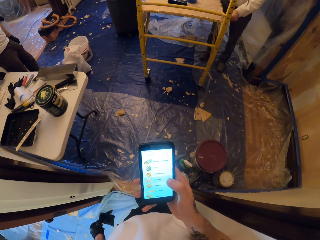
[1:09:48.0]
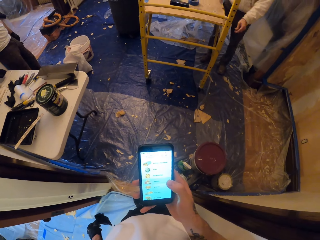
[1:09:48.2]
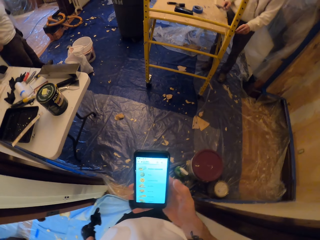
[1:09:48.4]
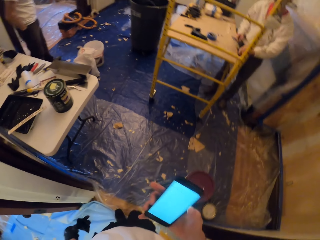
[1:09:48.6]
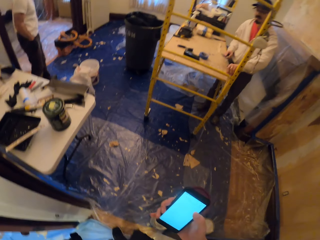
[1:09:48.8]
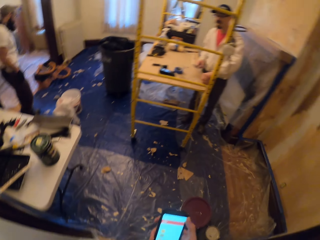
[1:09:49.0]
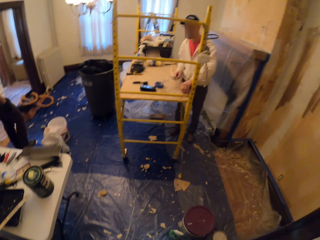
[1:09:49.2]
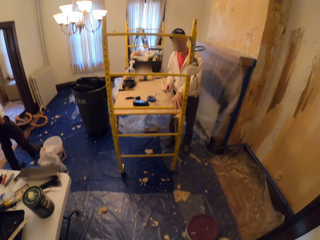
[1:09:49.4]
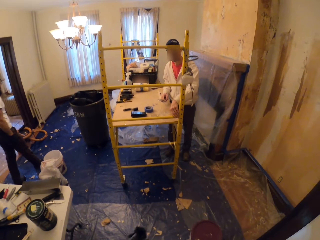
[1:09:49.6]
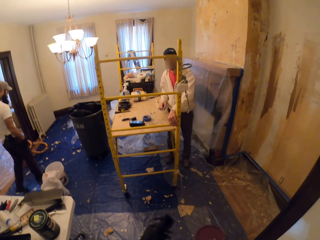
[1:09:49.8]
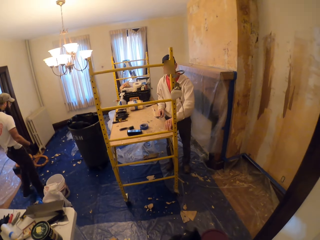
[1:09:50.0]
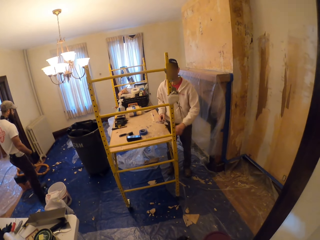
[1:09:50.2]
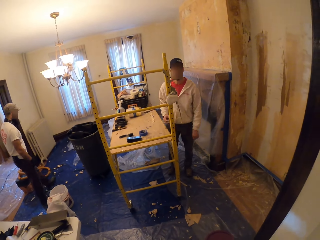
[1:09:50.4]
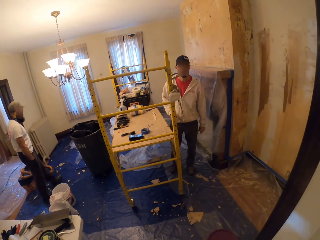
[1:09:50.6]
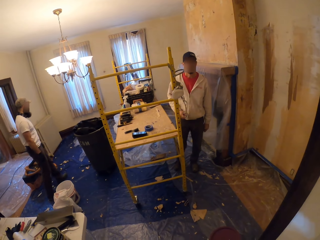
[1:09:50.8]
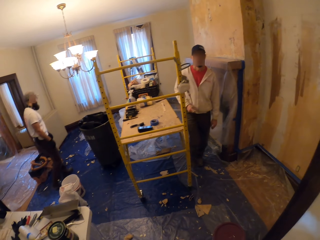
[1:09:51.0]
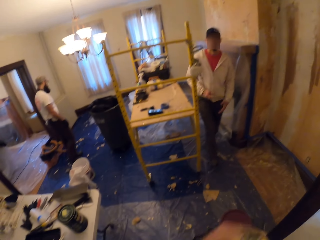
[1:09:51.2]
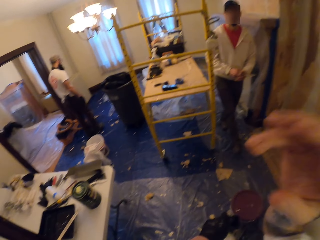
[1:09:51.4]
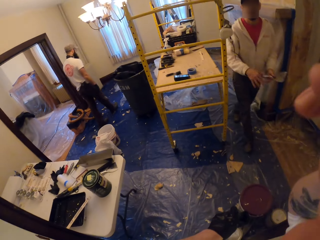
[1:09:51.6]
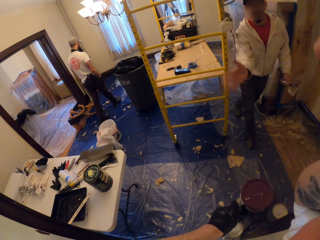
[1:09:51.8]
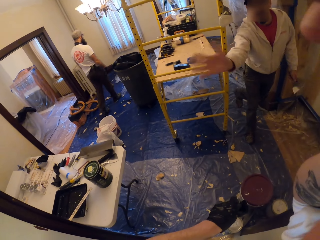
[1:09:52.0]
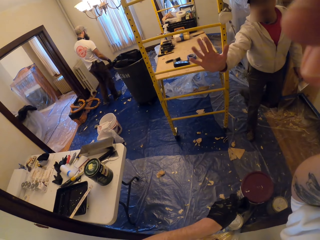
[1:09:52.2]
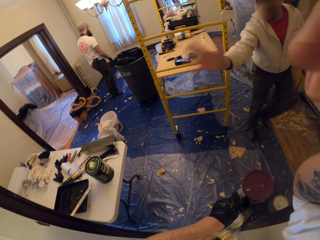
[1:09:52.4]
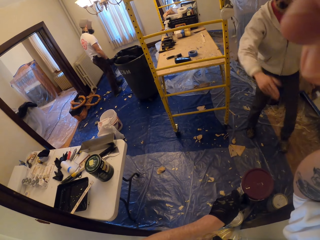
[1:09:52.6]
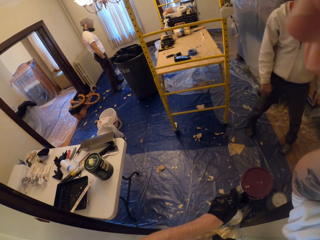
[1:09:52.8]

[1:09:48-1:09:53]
The camera wearer puts away the phone. They touch the camera. They hold the camera. A man waves to the camera wearer.
